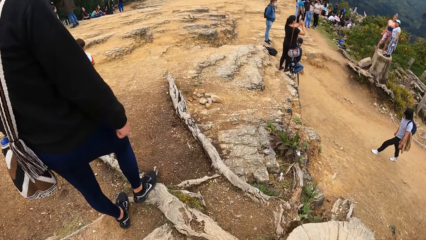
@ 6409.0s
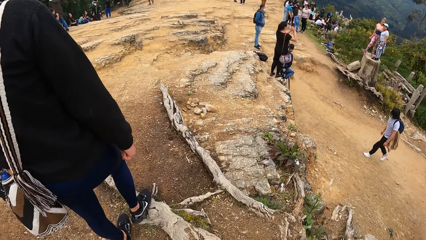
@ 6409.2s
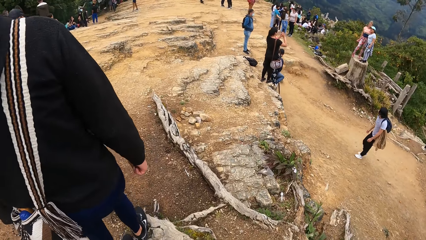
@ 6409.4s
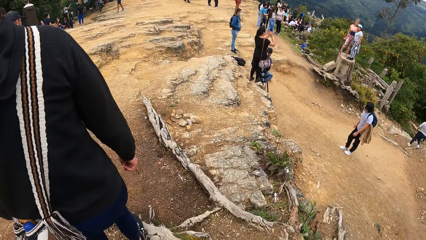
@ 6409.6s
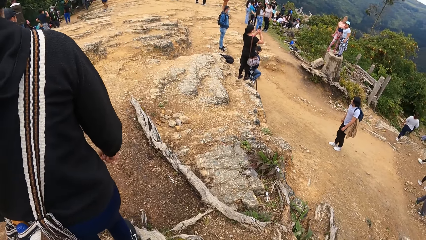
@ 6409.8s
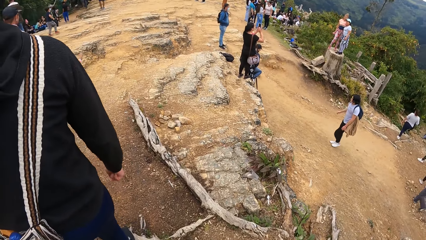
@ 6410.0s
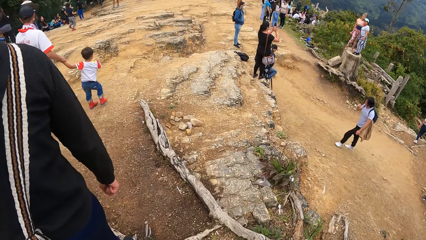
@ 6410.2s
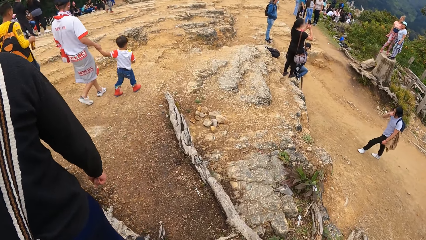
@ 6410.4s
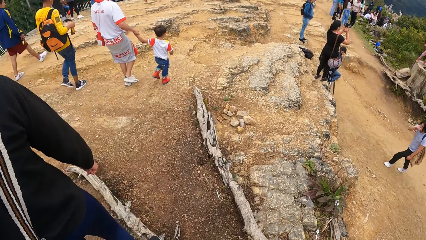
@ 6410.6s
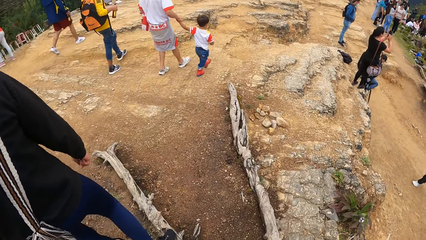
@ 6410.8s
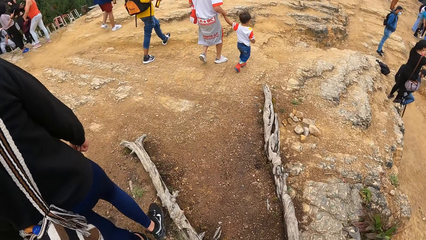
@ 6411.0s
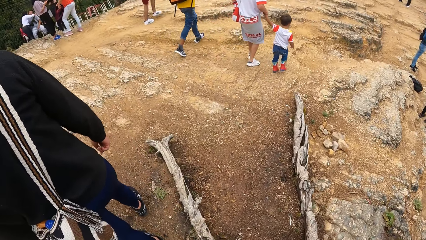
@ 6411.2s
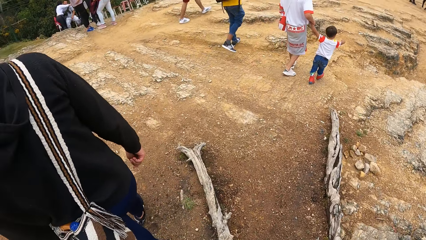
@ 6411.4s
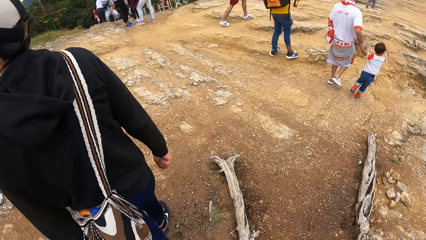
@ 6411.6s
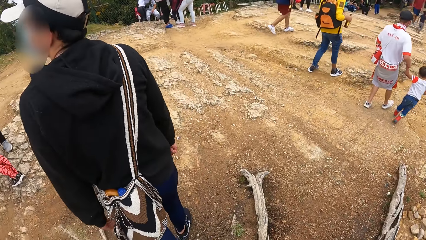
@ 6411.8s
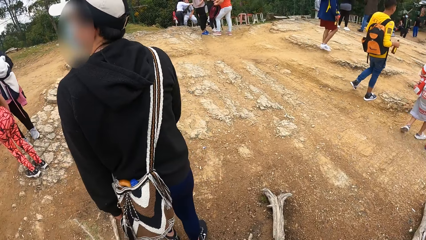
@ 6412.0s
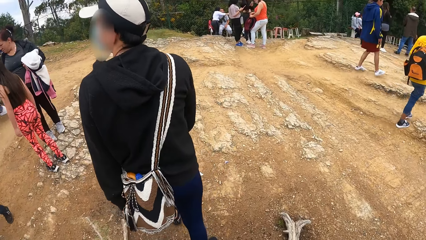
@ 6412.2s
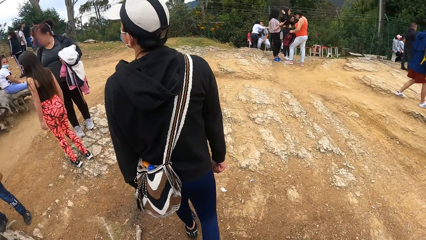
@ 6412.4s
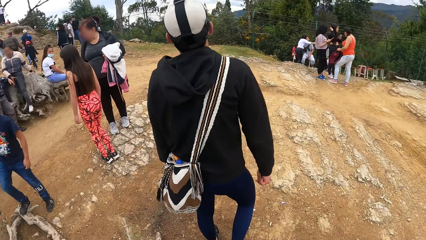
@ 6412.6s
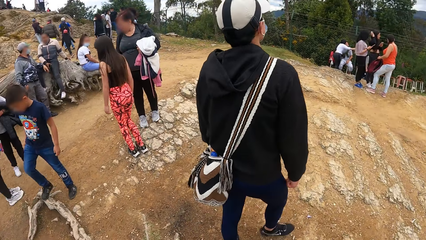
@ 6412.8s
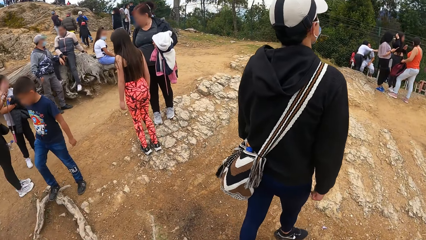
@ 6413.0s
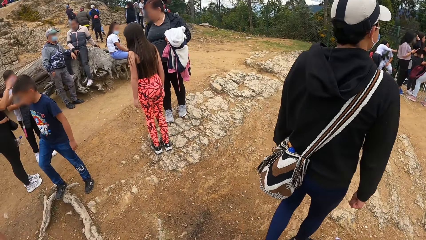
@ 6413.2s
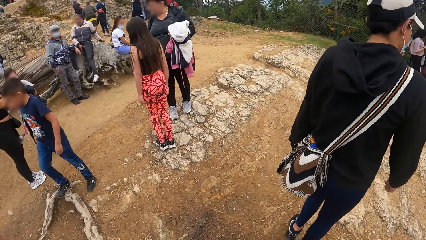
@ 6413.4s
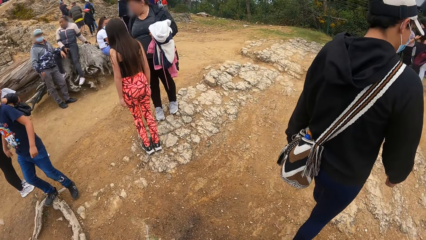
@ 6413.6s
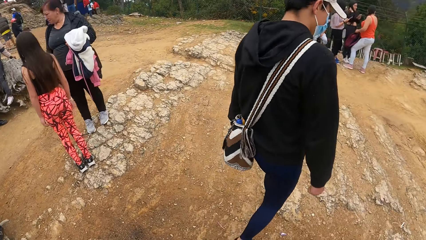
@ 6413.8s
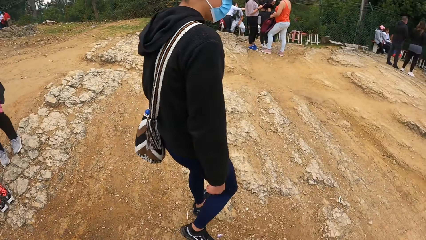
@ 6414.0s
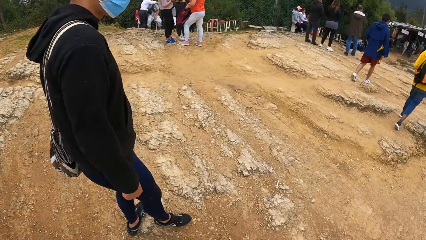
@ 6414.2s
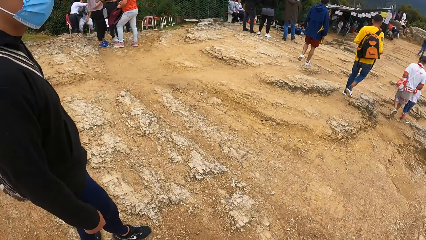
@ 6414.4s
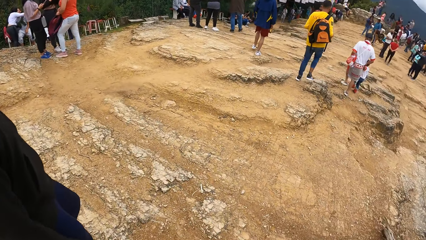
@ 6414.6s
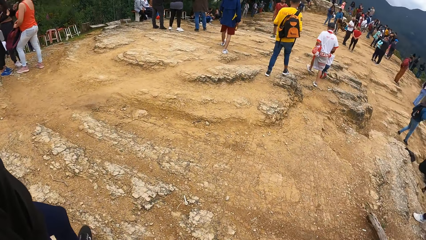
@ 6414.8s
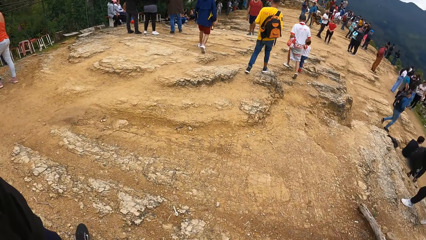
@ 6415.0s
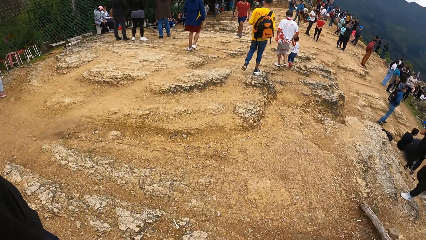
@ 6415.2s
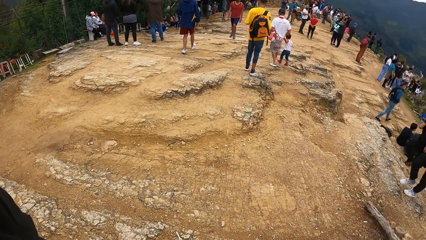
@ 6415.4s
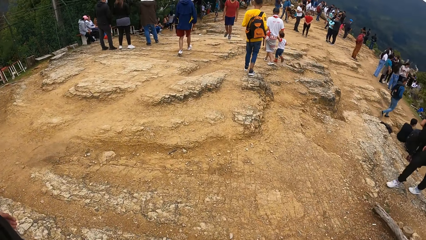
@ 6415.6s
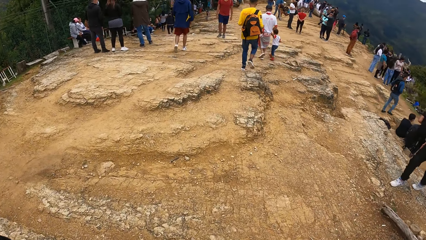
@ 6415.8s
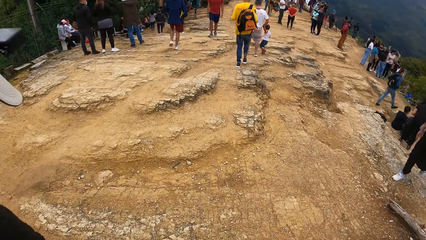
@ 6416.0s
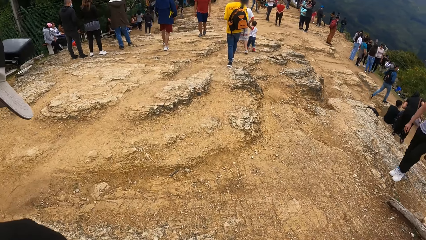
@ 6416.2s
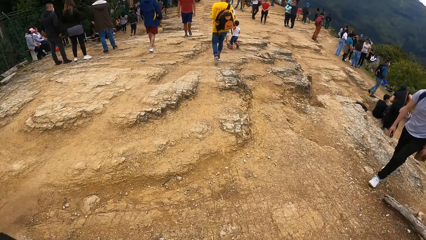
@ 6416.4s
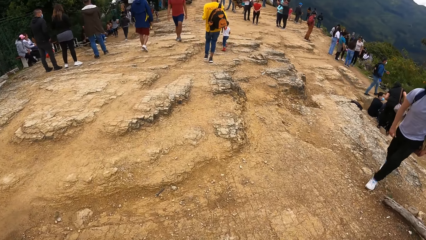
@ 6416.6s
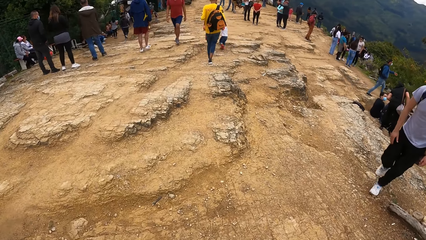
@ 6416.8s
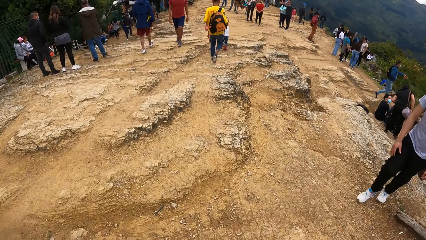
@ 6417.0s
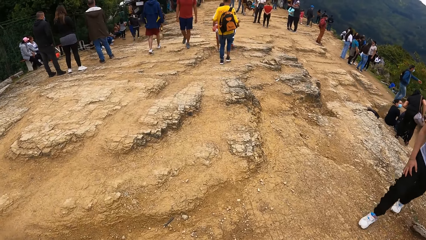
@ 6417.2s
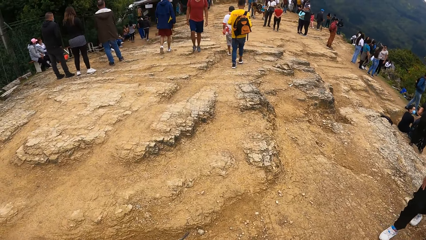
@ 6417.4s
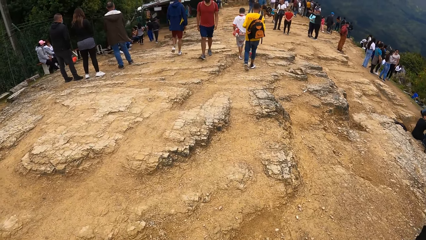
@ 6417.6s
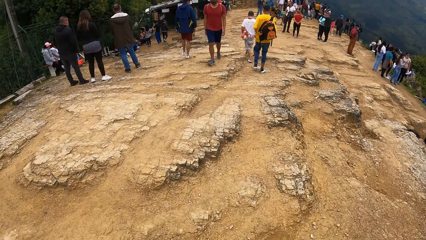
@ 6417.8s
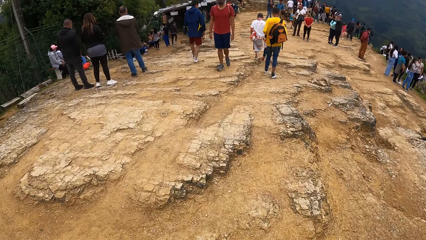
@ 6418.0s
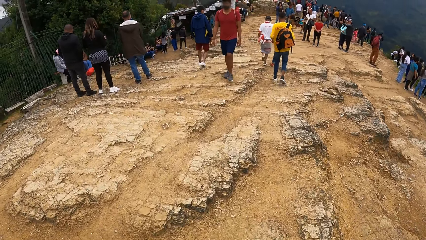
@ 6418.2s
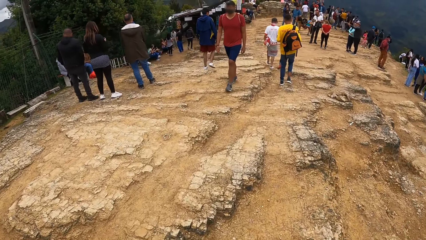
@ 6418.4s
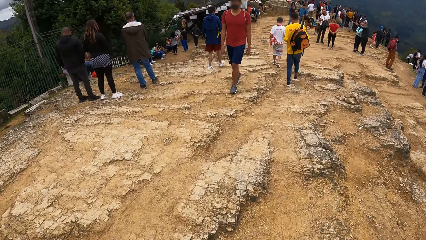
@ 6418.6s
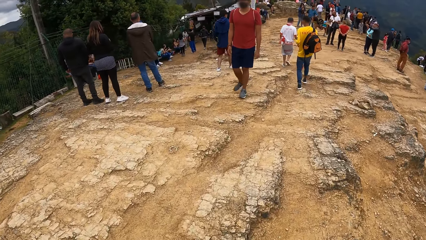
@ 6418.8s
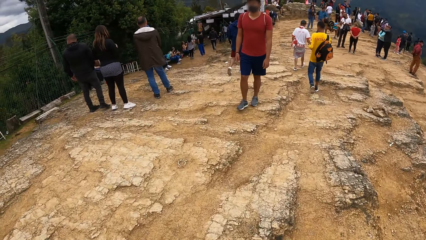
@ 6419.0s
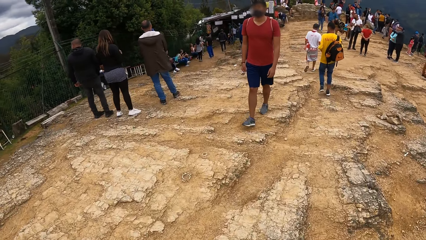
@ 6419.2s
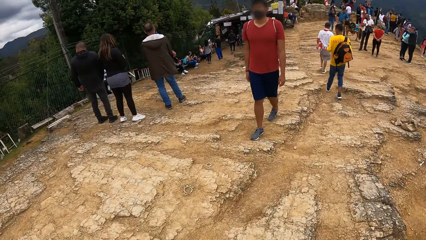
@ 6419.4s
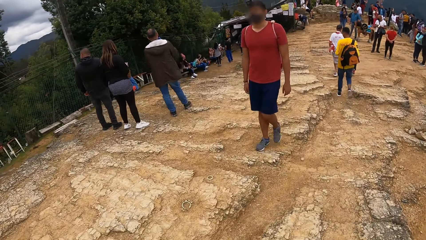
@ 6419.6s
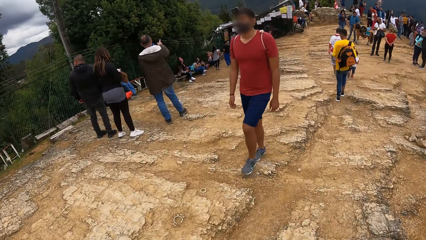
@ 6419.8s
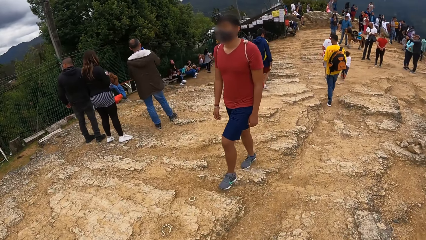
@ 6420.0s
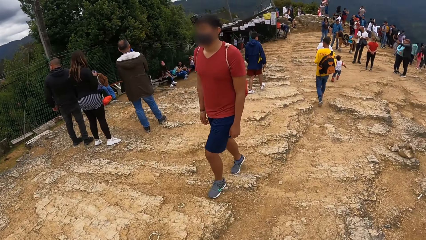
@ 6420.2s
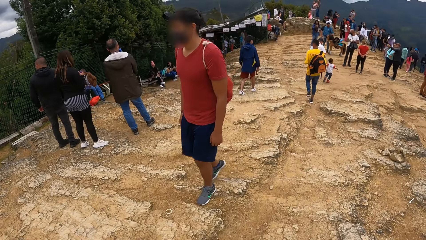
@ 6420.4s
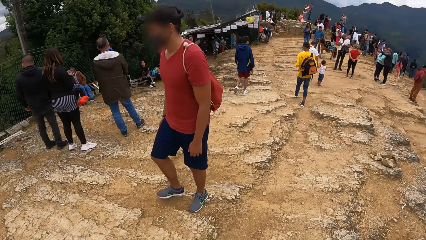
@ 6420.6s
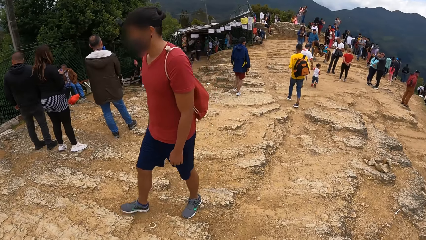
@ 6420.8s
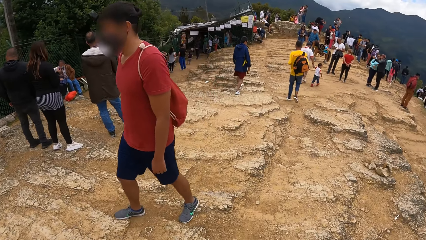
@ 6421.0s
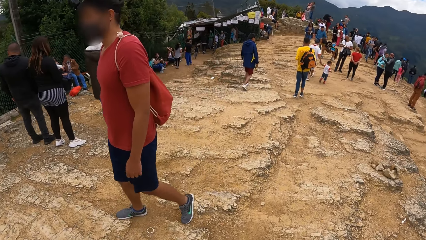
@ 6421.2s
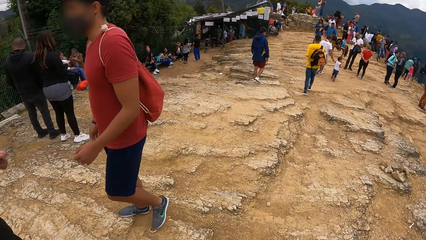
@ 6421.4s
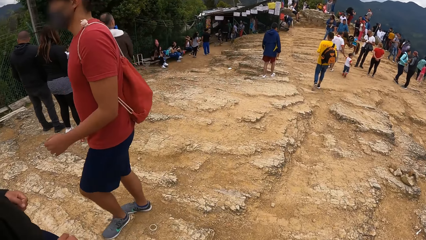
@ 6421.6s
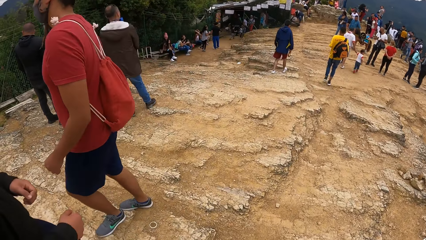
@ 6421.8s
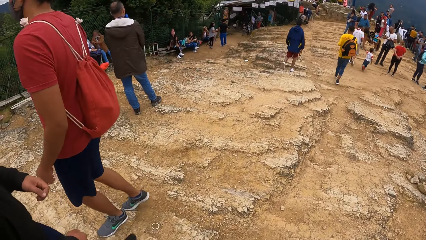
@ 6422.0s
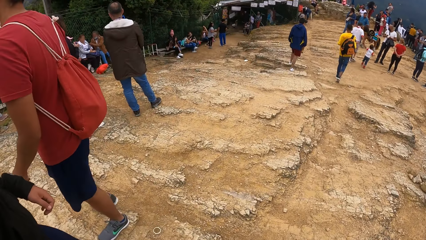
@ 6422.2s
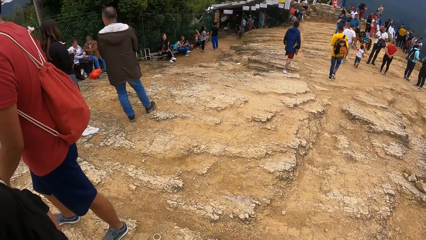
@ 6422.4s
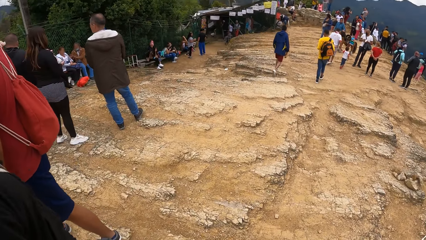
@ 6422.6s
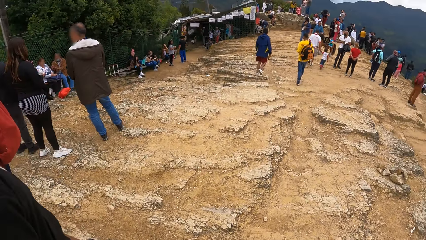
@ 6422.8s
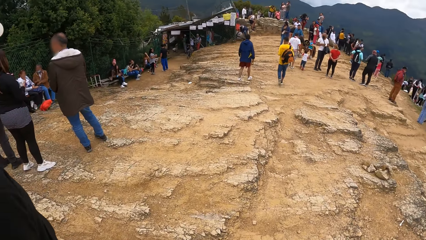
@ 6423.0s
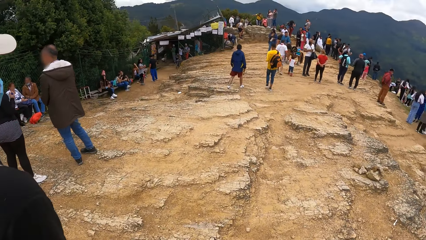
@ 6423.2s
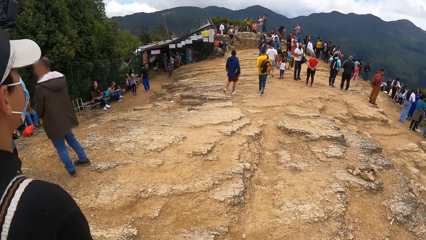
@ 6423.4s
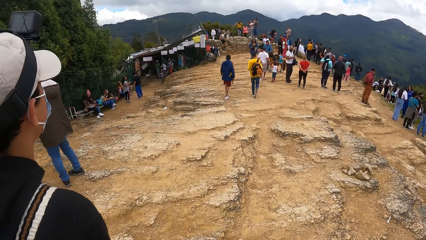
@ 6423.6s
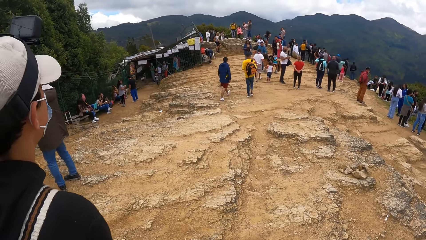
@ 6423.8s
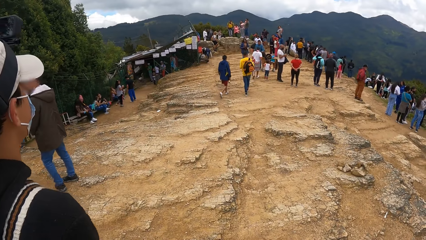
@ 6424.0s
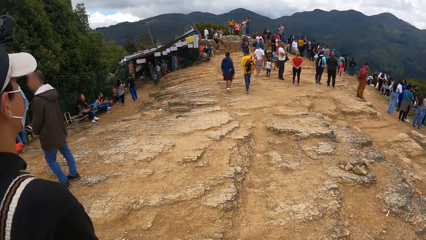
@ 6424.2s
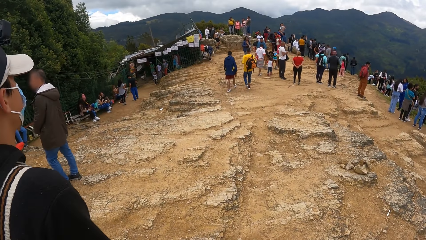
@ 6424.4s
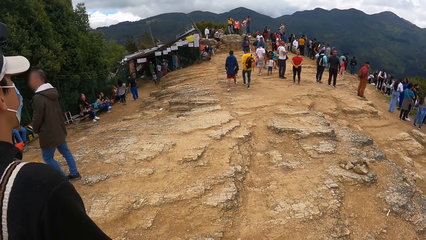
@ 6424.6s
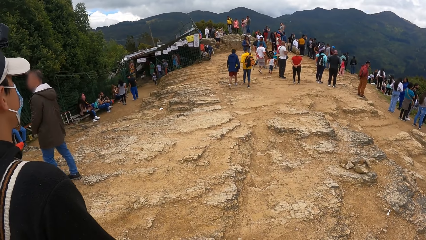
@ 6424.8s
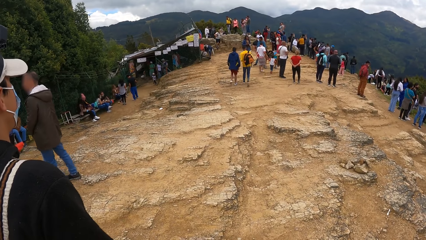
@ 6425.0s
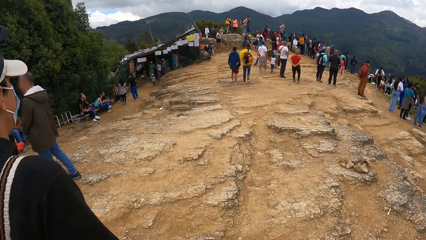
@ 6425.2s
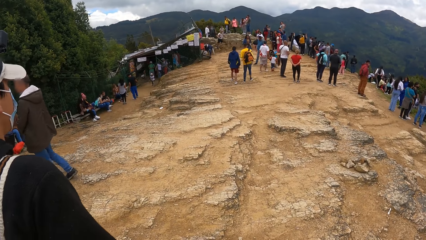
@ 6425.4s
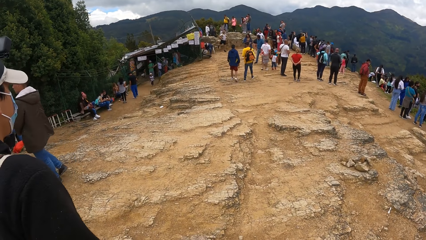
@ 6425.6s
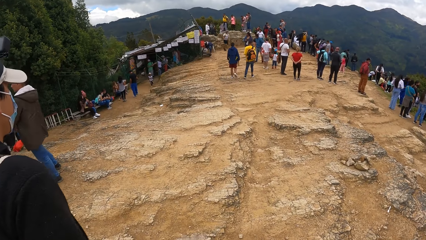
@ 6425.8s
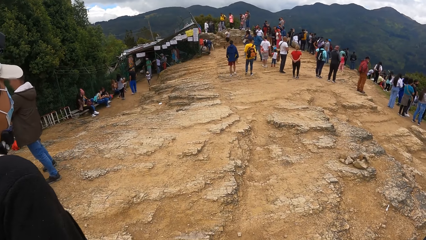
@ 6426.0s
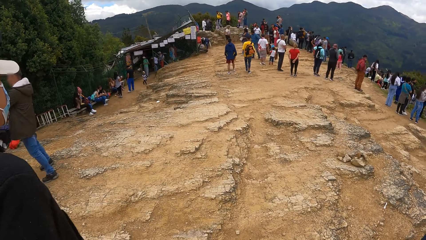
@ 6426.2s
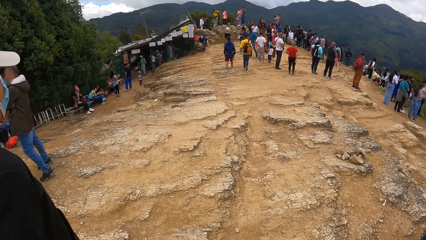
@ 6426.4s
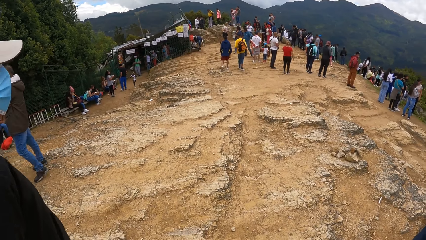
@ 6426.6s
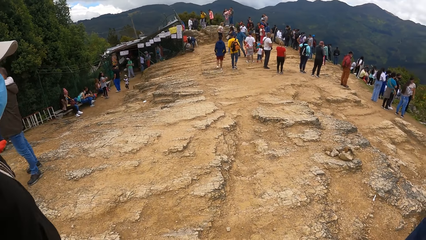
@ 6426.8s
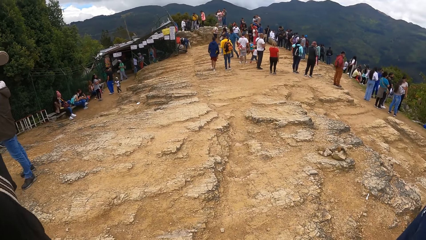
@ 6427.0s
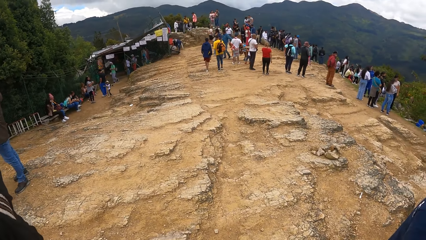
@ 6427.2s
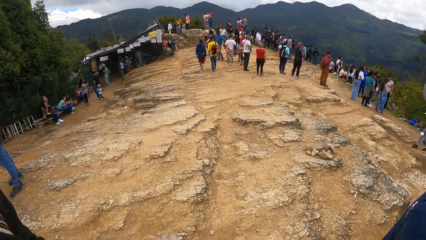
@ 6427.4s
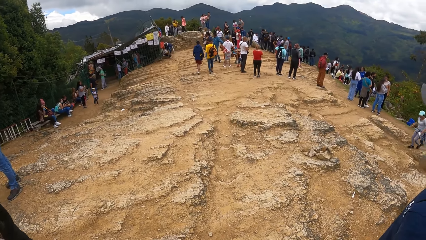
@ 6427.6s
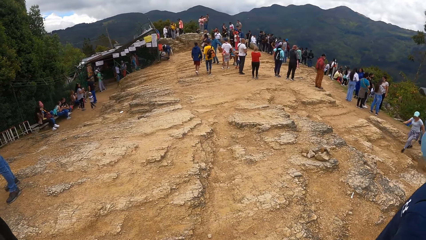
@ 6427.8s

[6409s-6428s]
A man walks towards the camera wearer. The camera wearer looks around.
